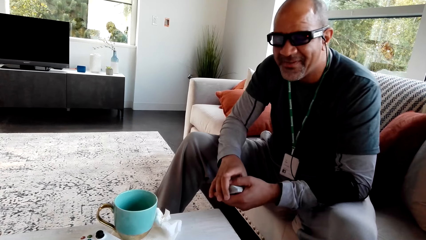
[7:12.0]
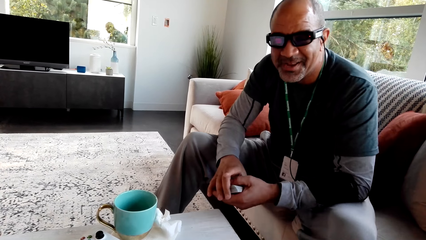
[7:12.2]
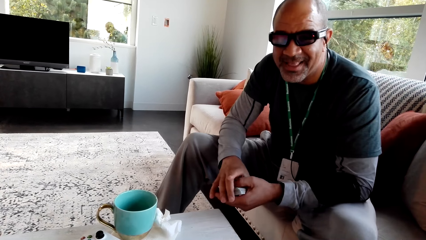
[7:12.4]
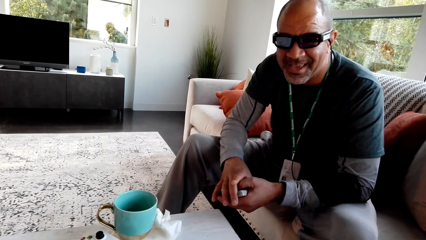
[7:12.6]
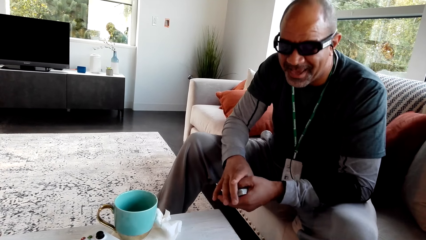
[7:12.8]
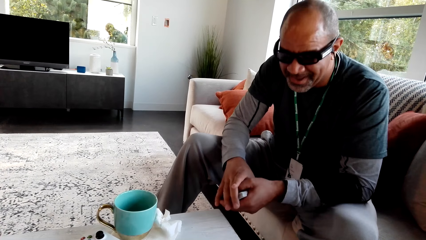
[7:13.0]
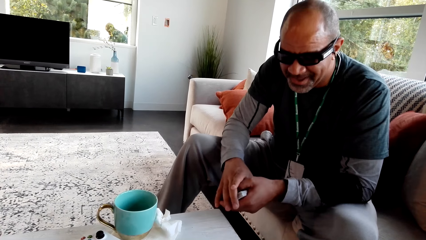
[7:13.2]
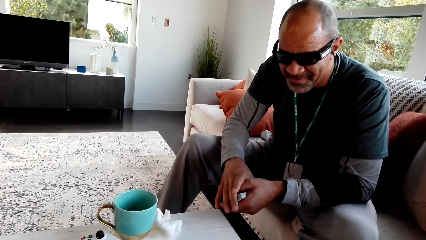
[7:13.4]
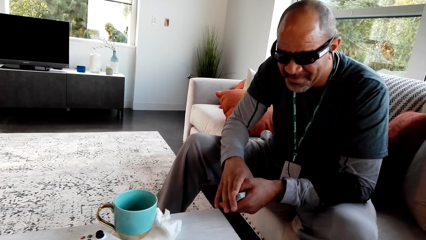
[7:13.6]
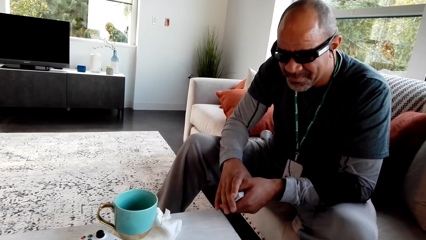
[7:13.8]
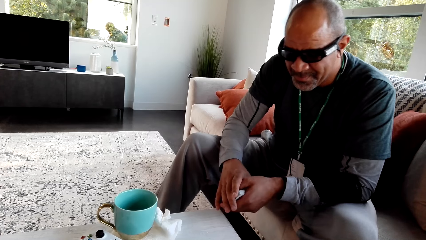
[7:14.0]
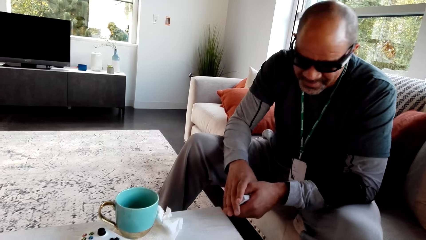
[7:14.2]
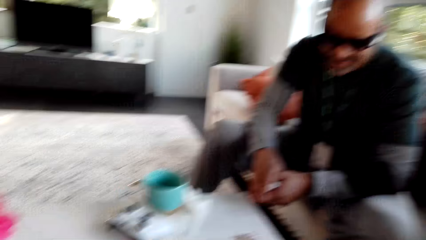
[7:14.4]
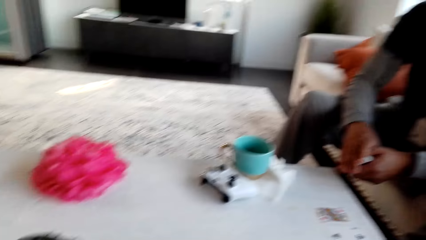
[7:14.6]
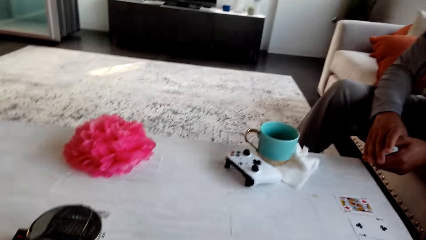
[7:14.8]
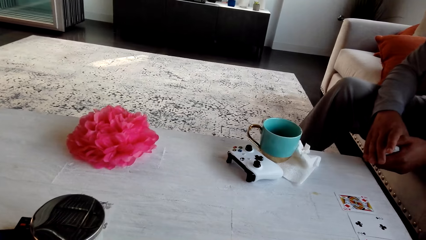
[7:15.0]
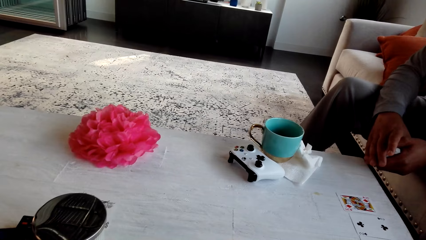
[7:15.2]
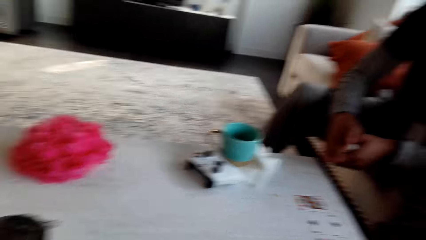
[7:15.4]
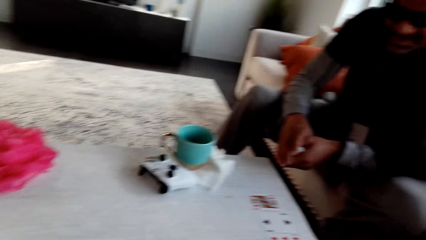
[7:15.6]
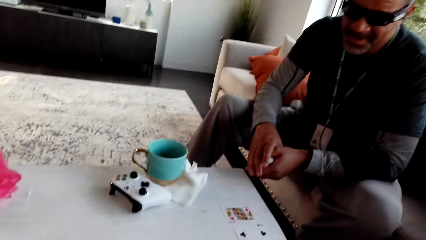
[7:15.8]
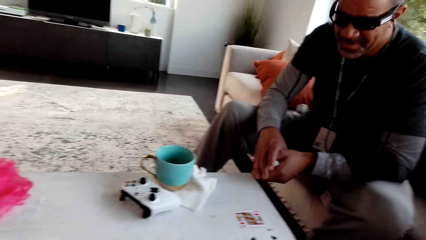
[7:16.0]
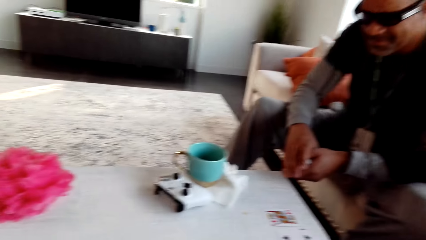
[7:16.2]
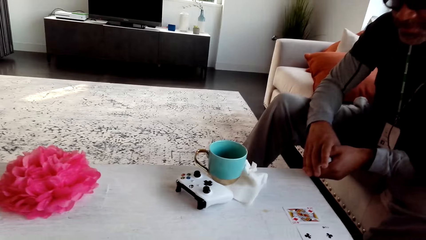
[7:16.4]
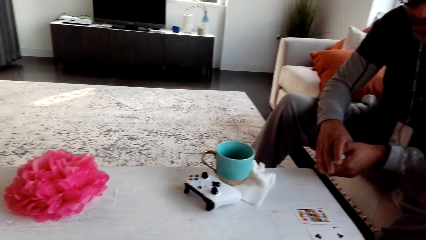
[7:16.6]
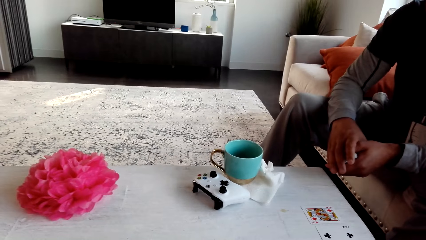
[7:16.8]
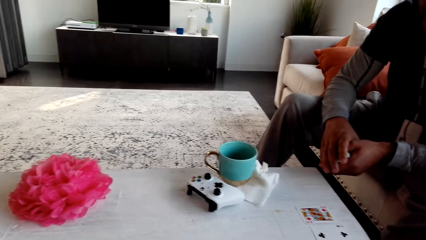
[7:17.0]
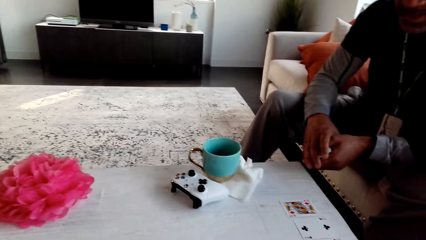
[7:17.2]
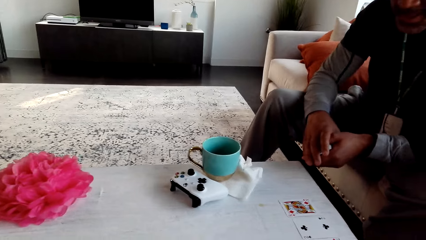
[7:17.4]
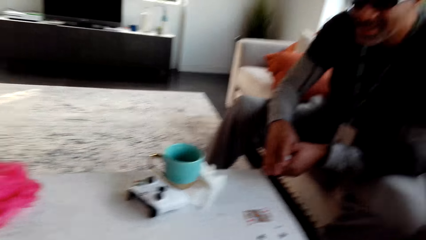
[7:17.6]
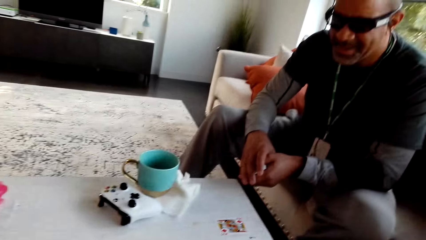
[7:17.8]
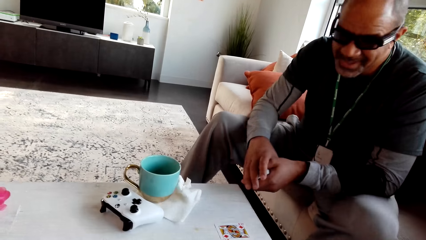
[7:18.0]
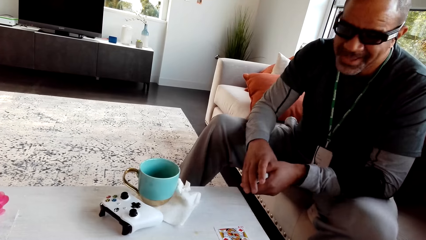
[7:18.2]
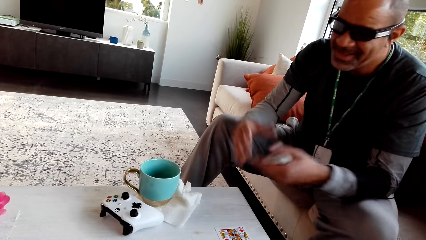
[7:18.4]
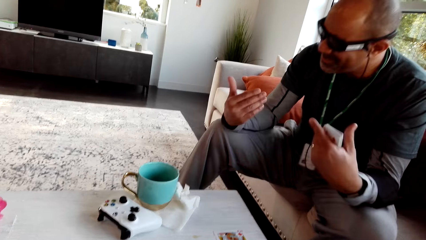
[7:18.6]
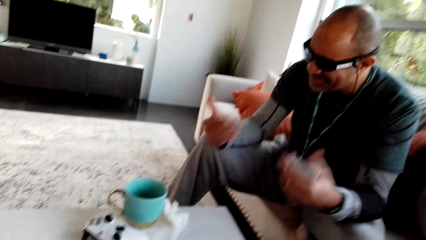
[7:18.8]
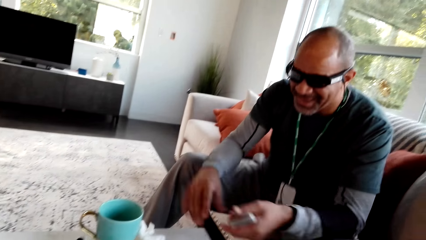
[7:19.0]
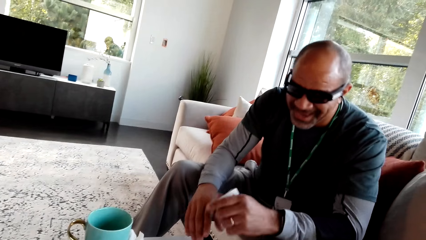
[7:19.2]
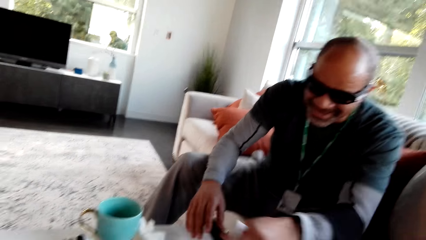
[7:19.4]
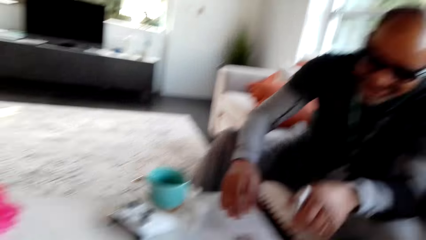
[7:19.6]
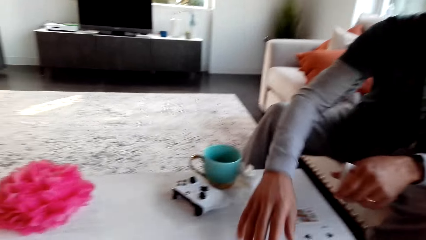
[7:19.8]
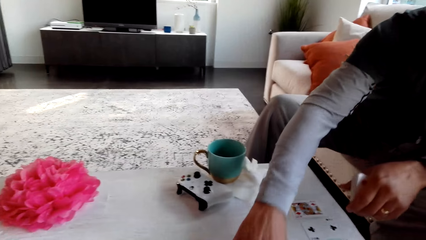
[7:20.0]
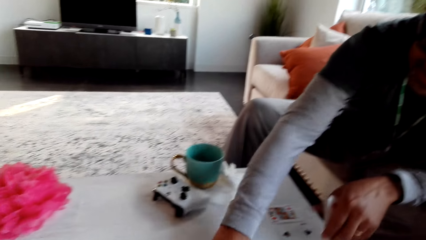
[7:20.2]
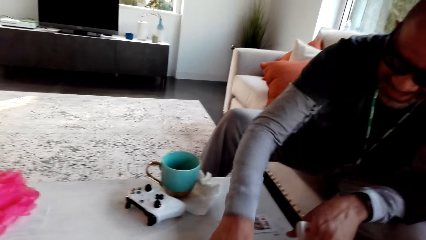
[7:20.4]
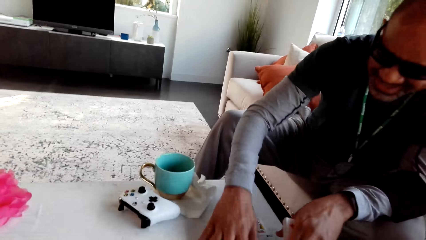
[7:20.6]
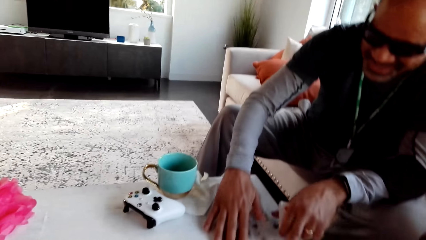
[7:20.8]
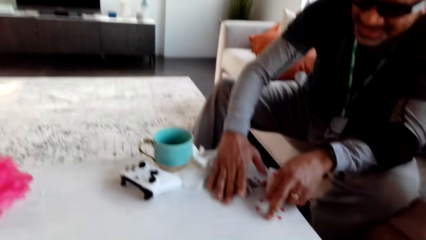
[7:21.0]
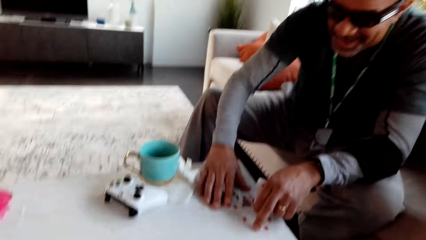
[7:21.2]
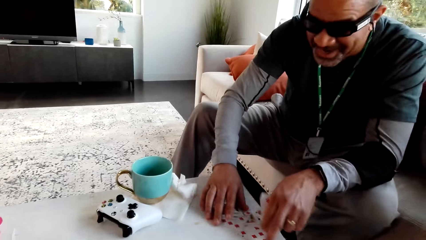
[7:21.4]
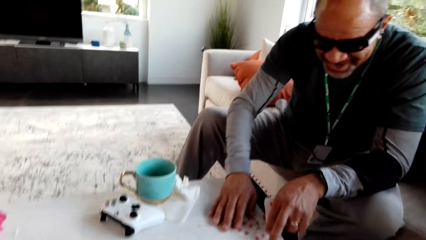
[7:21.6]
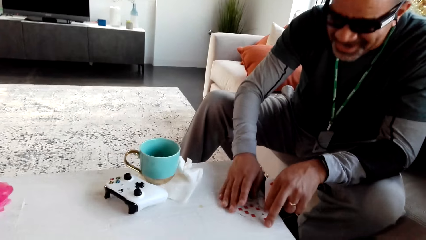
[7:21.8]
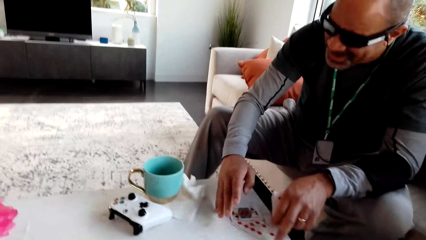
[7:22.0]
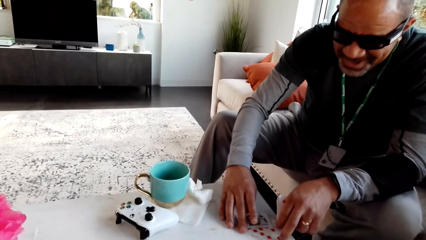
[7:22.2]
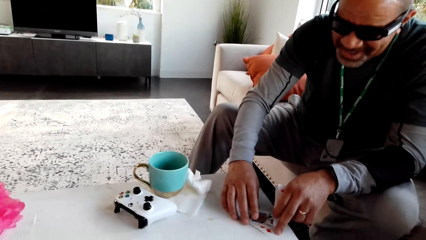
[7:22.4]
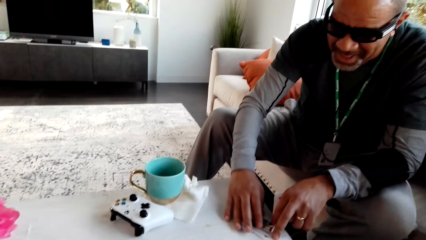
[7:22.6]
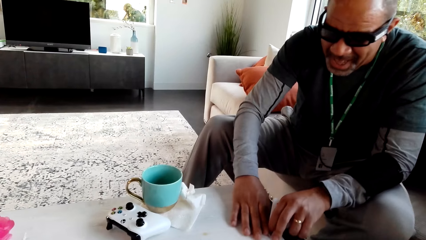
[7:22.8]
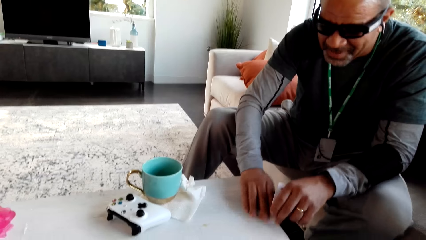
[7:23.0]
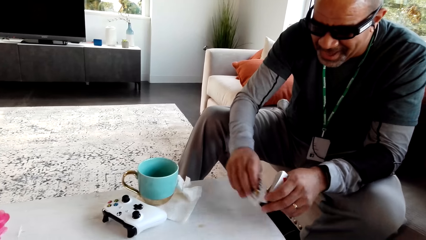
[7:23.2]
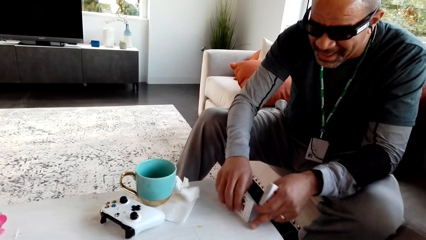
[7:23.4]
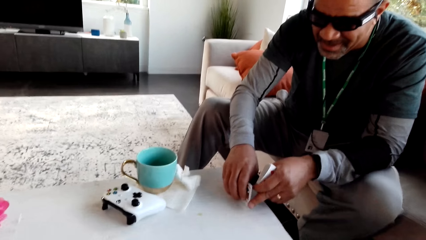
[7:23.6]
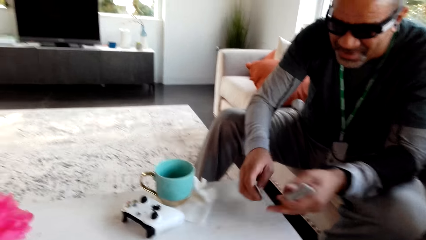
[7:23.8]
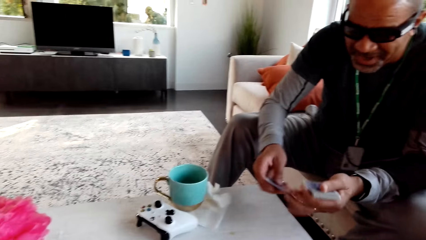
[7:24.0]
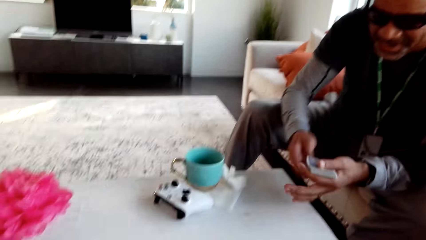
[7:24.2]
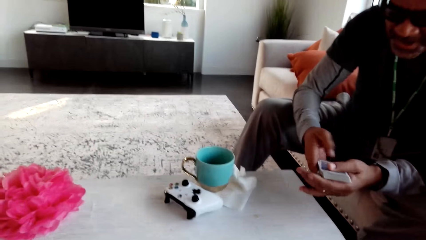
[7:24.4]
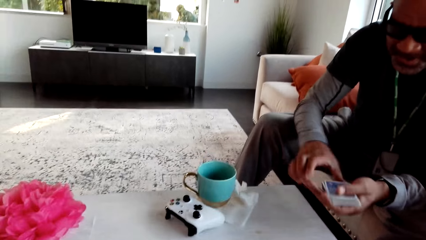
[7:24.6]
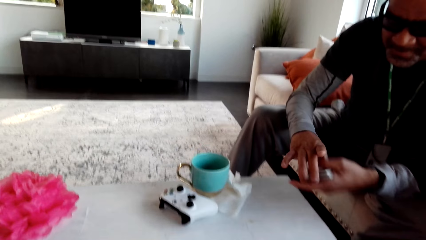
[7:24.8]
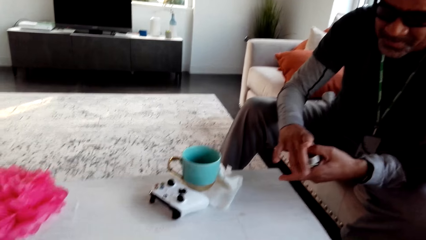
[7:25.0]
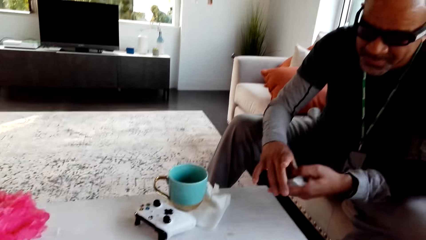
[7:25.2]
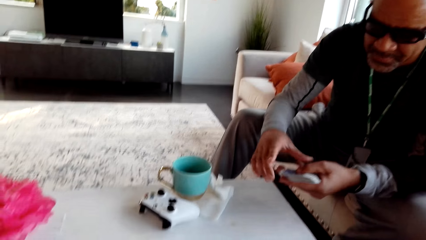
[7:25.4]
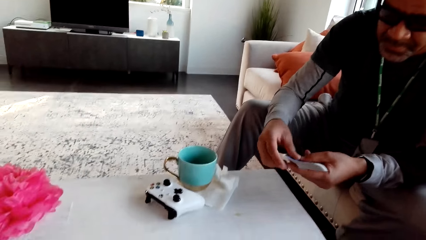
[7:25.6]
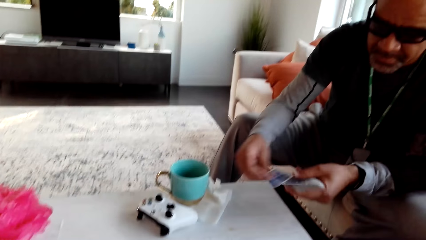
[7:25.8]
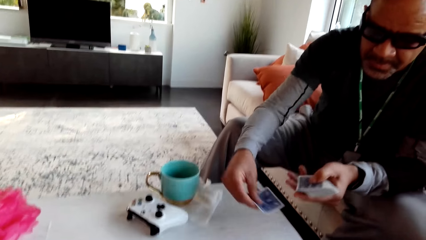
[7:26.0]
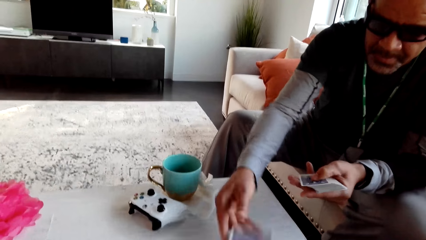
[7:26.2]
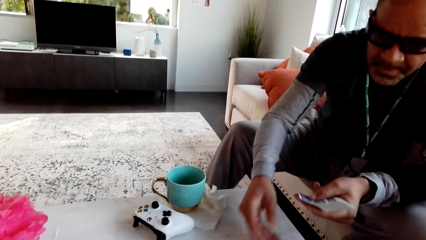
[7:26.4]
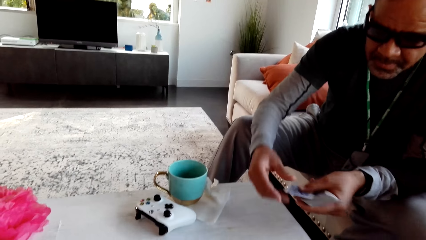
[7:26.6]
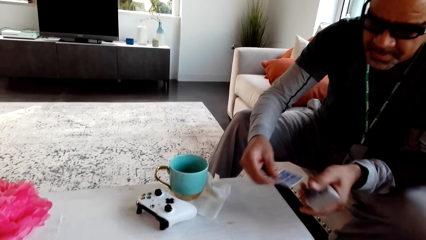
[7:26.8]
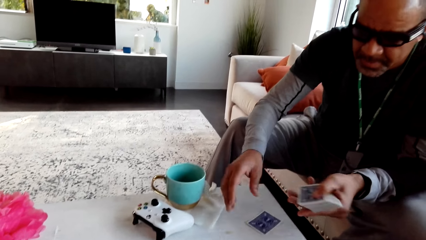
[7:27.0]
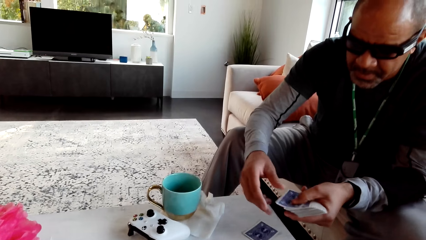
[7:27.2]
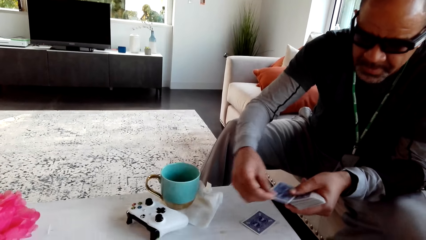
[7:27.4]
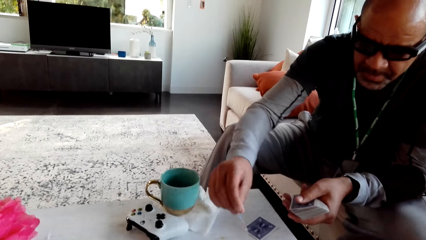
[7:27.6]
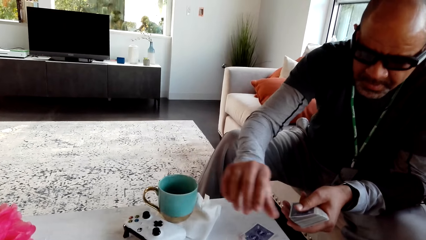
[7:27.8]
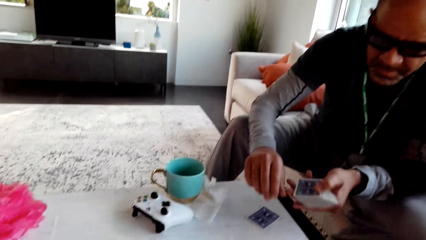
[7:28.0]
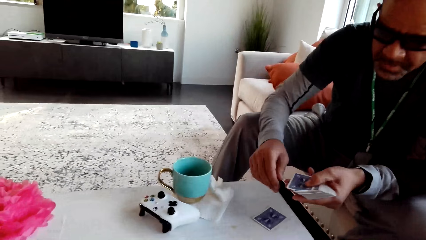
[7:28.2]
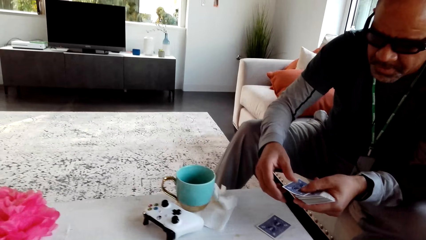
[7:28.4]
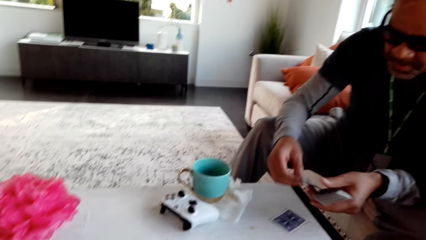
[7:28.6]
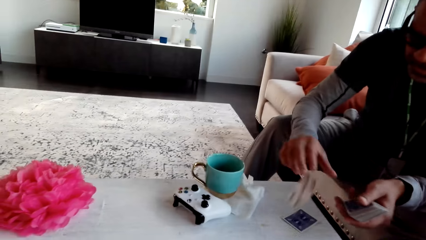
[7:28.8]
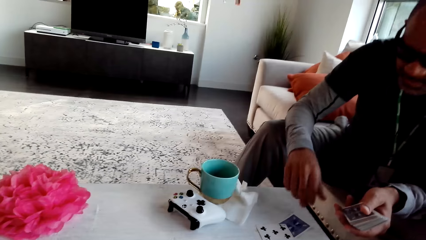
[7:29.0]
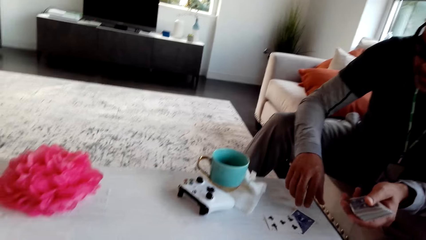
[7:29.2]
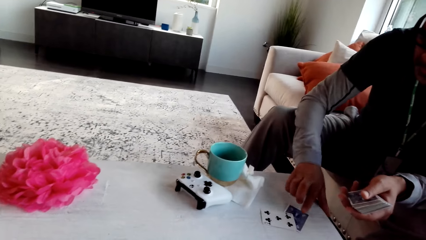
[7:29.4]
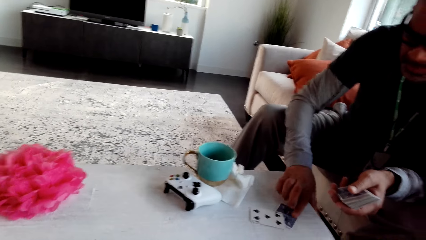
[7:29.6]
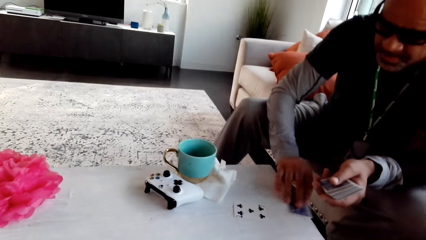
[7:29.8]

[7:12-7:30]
The camera wearer stares at a man. They look around. They stare at the table. They stare at the man. The man picks up cards from the table. The camera wearer distributes the cards. The man places the cards on the table.
